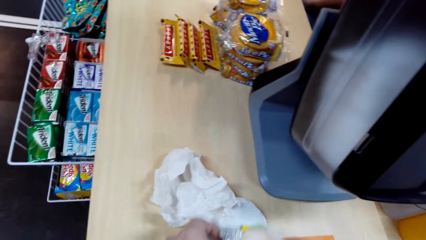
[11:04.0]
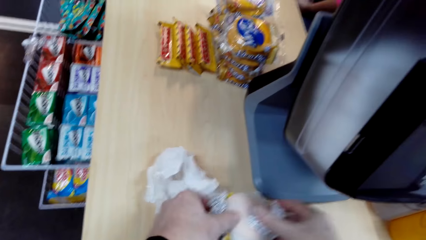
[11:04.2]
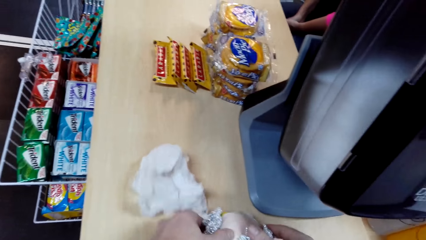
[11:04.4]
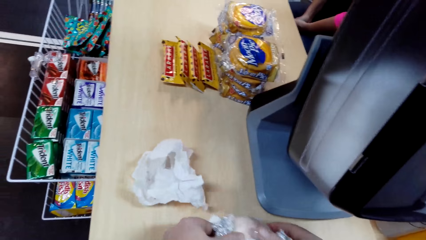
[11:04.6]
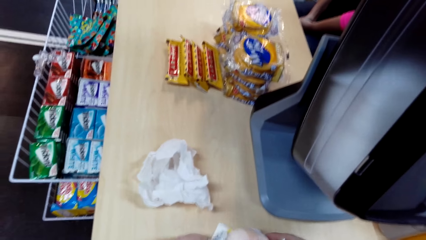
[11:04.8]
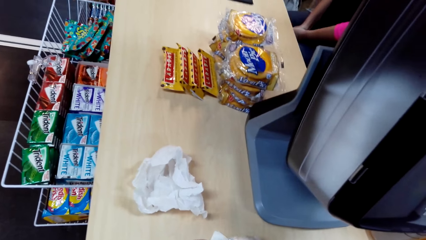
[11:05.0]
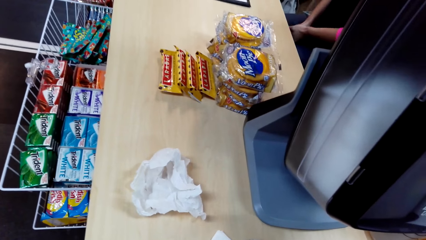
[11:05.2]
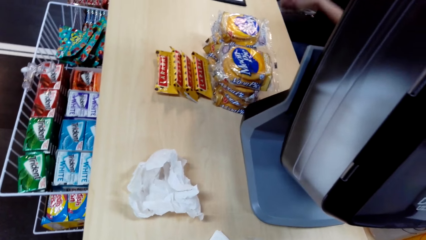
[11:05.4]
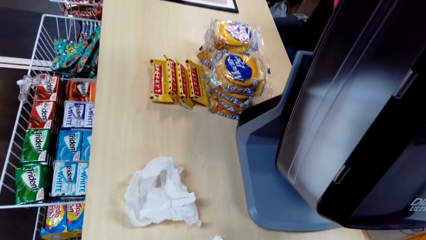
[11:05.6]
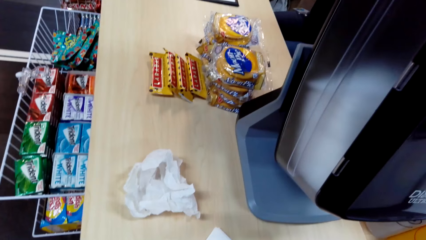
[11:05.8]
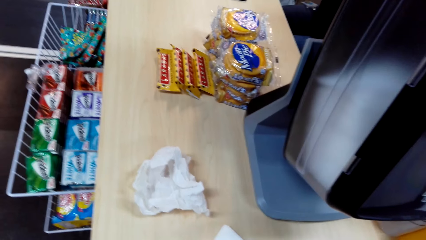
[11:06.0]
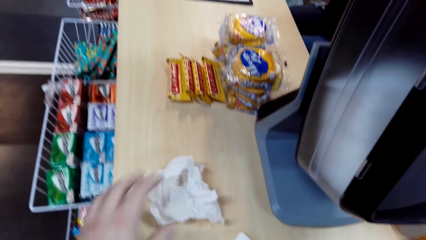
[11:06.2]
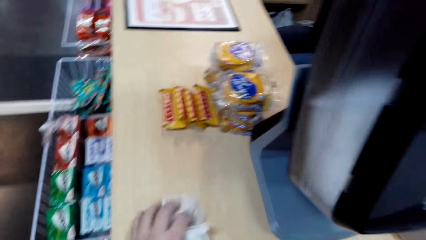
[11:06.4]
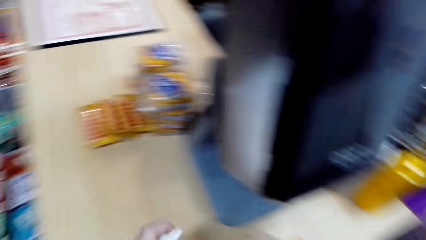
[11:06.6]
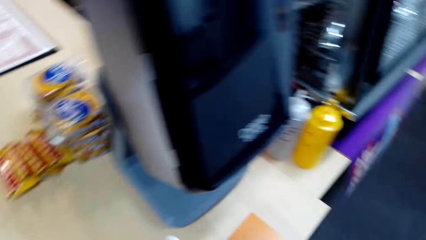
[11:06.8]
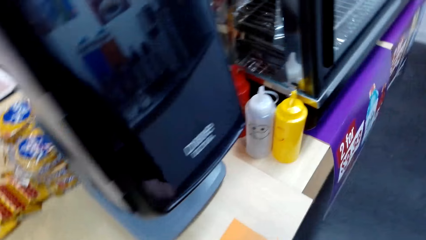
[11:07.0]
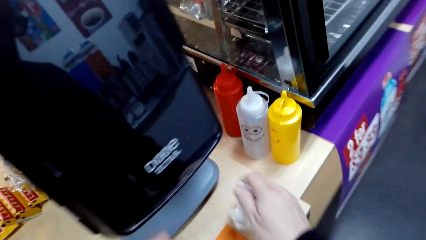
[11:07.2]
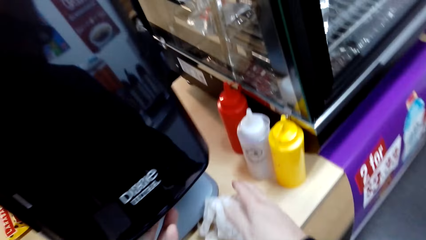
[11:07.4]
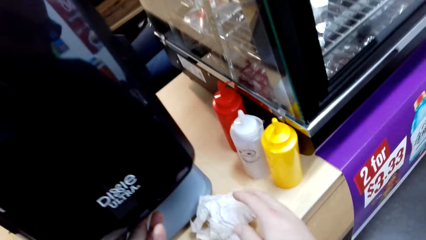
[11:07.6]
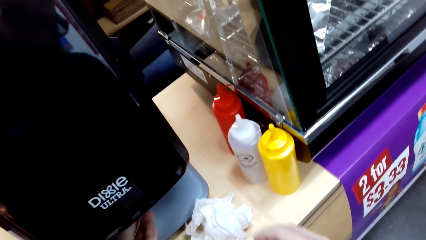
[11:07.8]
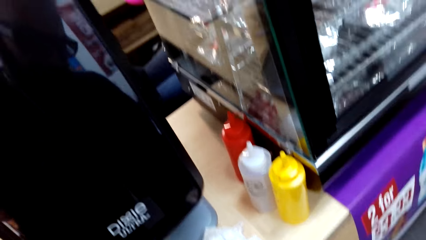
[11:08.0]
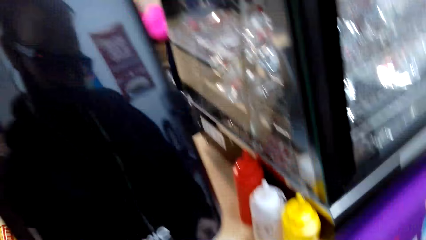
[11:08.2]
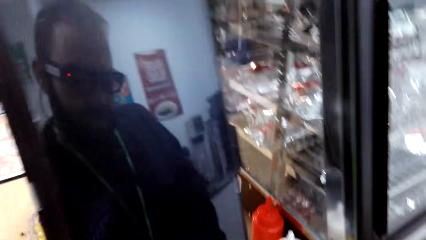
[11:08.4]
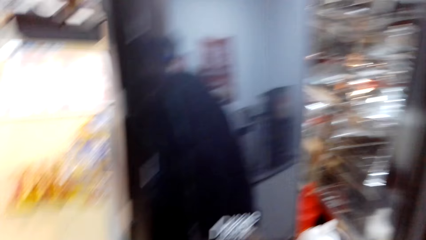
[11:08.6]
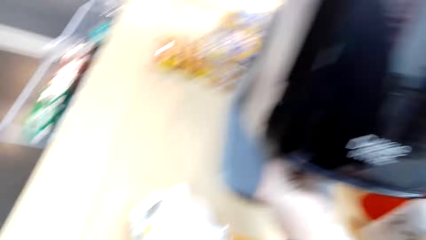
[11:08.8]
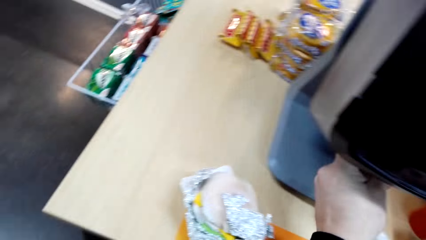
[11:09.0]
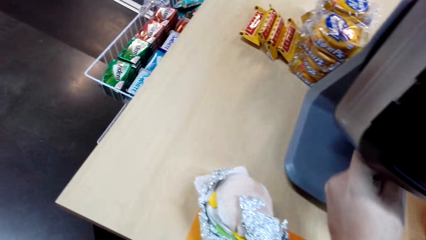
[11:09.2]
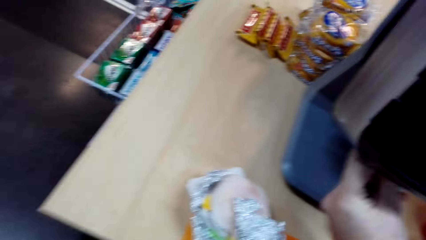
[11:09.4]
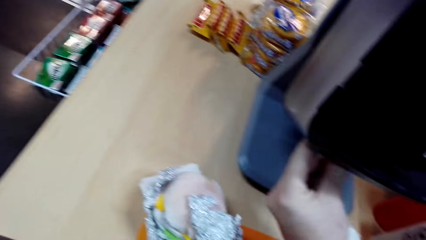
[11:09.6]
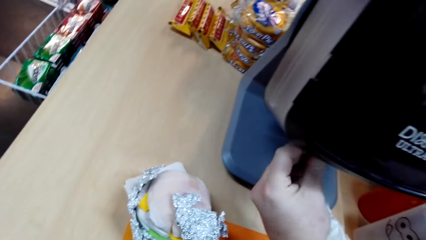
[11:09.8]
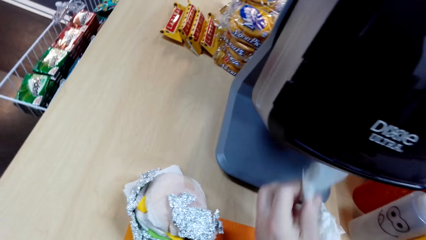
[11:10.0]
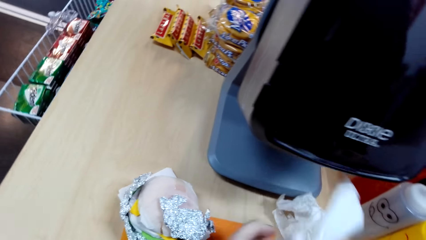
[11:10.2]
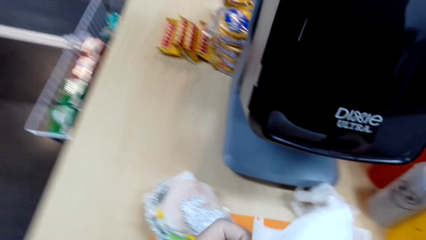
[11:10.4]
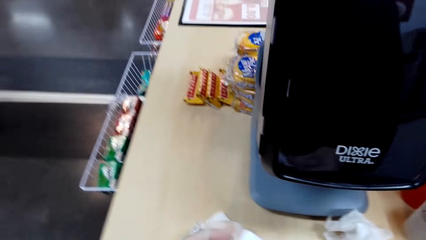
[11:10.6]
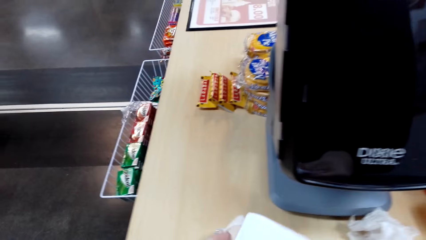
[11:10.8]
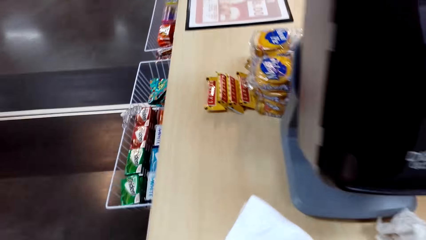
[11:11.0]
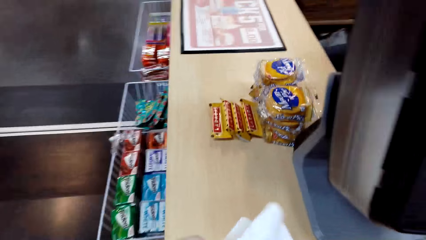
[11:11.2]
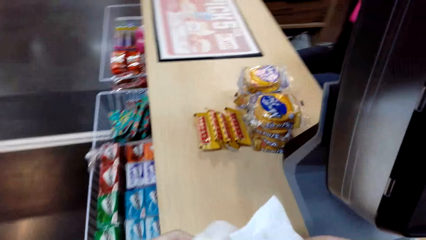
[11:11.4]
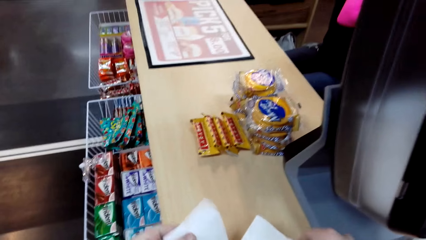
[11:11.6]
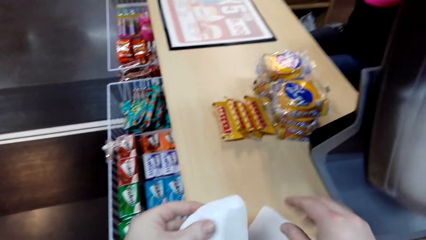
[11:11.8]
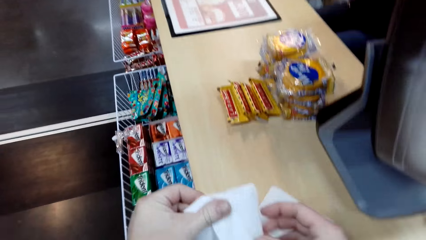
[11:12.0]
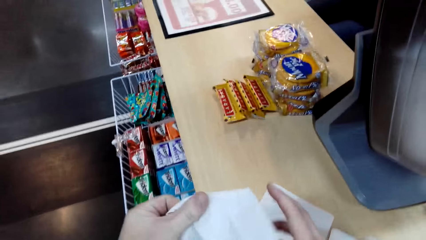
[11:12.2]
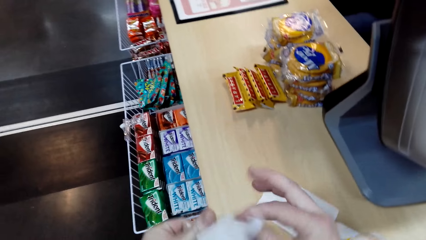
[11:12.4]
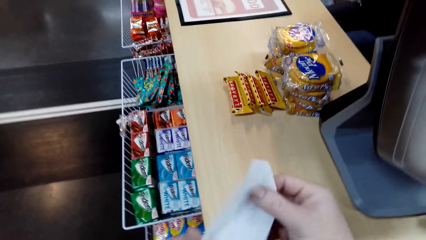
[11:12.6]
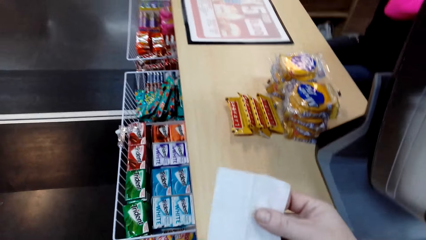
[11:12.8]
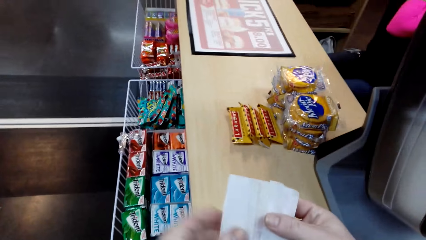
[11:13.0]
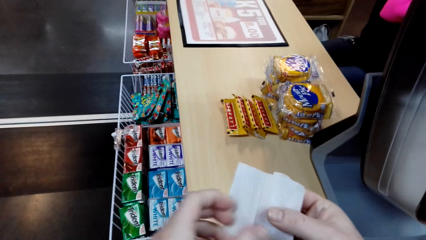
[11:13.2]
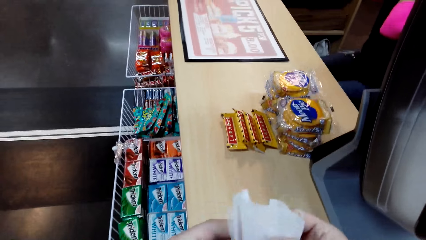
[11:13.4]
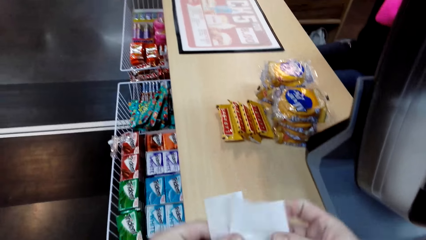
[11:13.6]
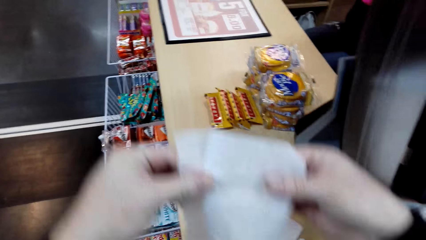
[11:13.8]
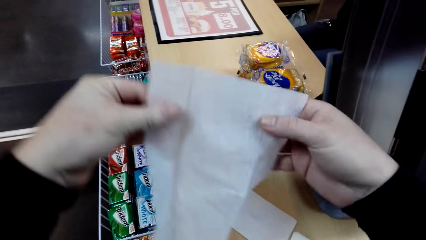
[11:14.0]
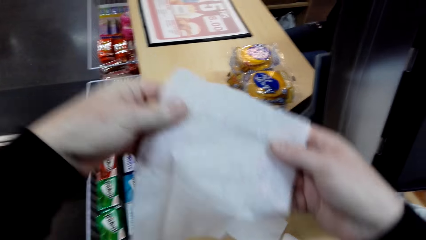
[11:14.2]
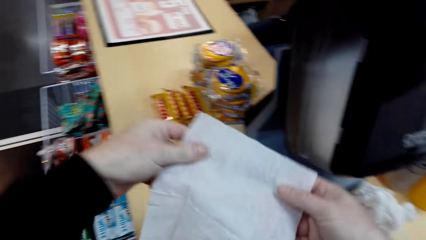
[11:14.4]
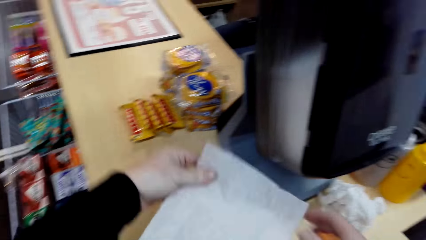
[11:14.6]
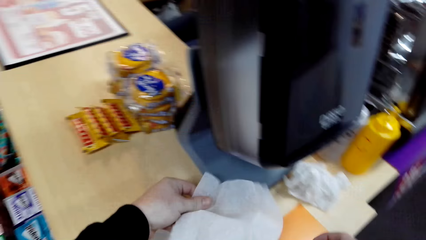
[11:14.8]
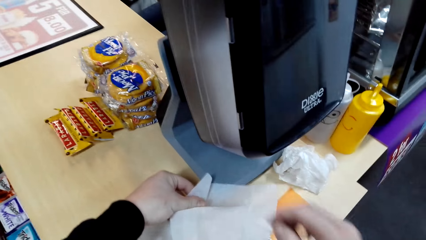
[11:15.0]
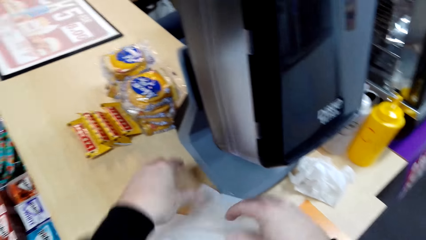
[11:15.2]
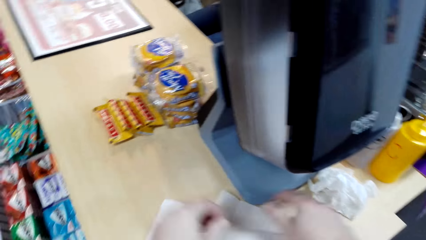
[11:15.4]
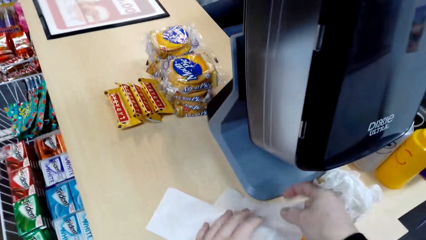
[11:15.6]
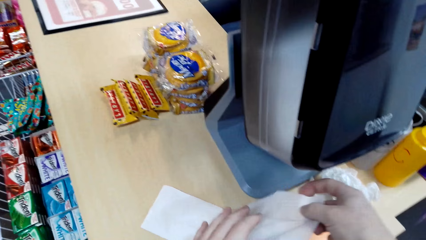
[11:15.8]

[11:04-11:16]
The camera wearer touches the papers on the table. They grab a wrapping. They put the papers on the table. They take a tissue paper or napkin. They hold the napkins. They stretch the tissue paper. They wrap food.

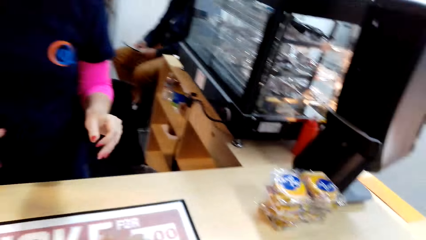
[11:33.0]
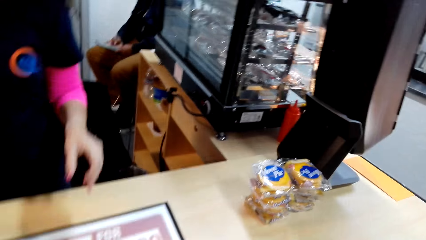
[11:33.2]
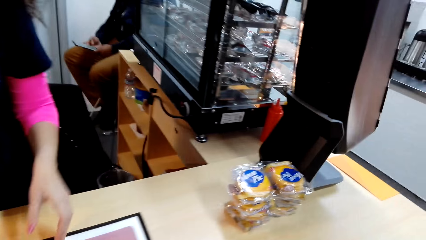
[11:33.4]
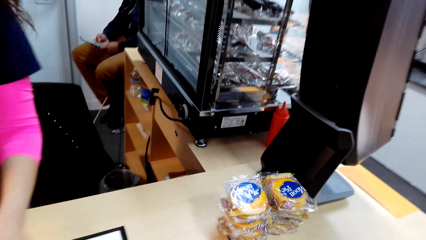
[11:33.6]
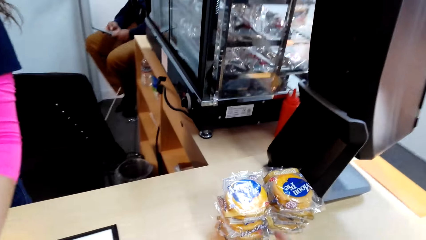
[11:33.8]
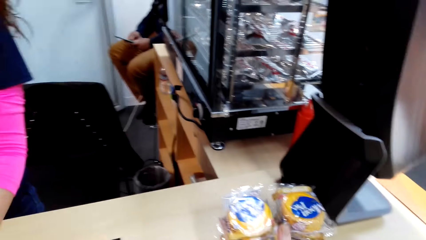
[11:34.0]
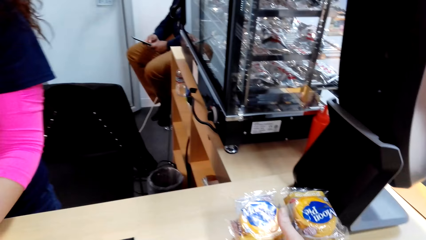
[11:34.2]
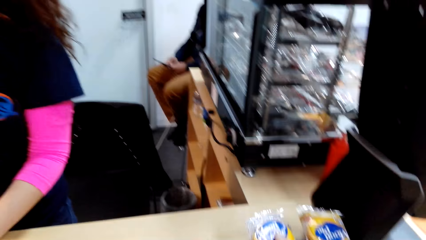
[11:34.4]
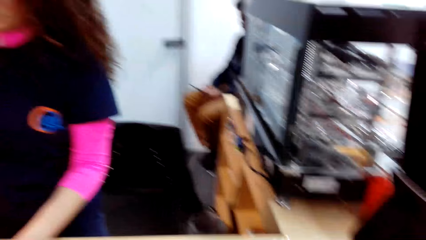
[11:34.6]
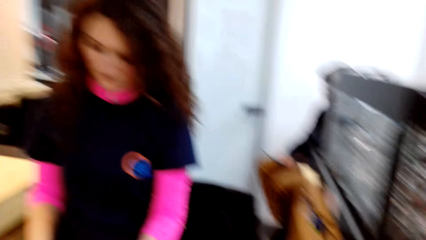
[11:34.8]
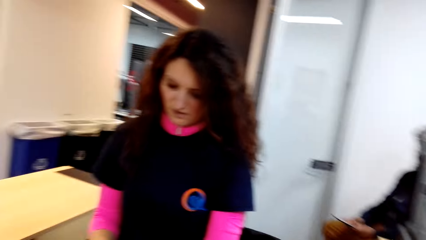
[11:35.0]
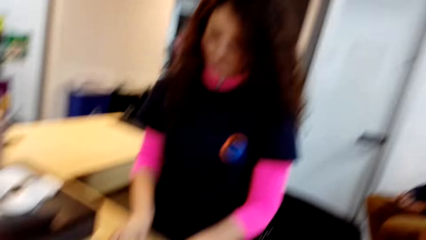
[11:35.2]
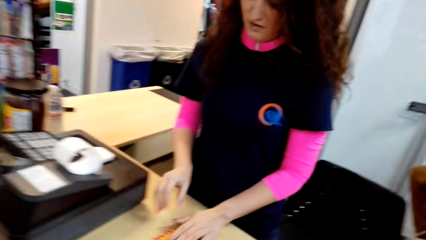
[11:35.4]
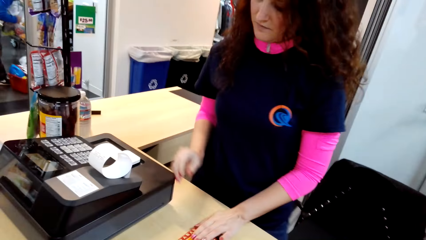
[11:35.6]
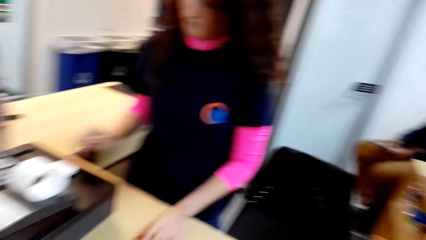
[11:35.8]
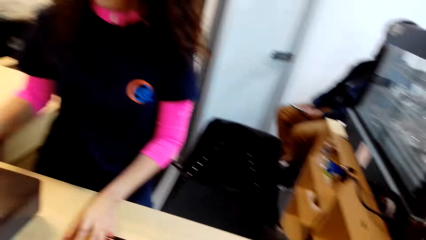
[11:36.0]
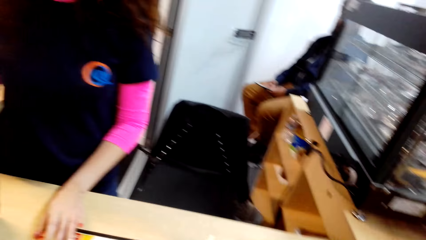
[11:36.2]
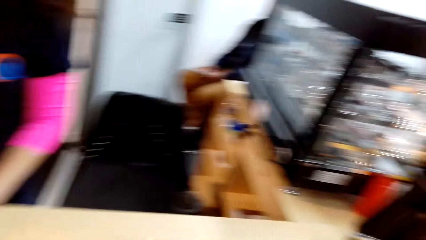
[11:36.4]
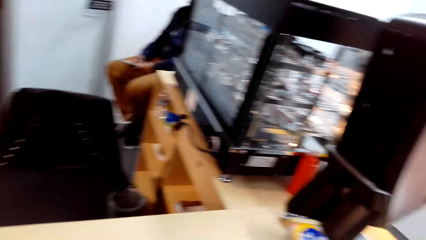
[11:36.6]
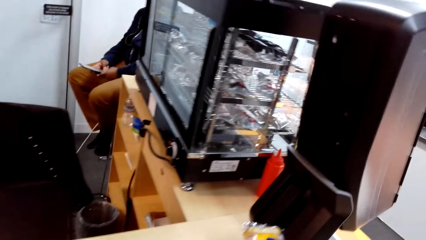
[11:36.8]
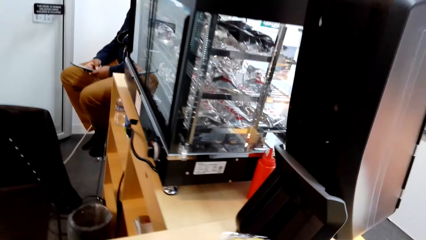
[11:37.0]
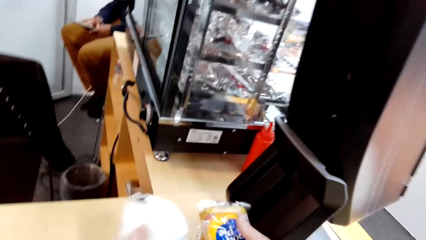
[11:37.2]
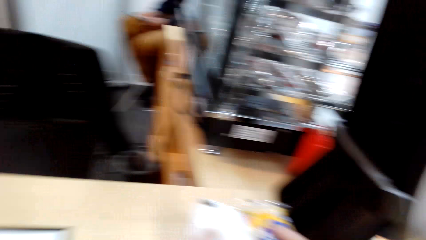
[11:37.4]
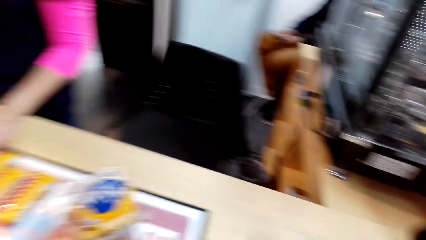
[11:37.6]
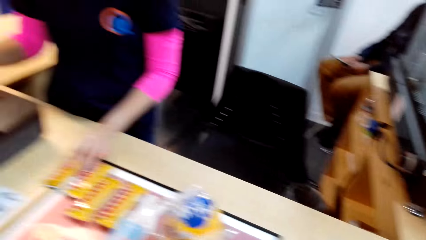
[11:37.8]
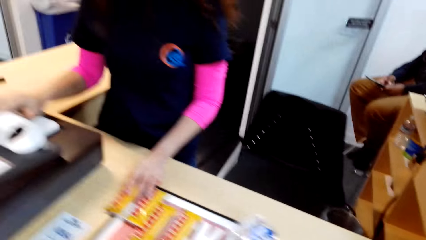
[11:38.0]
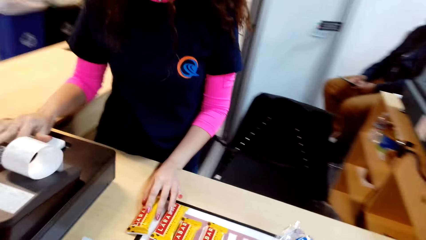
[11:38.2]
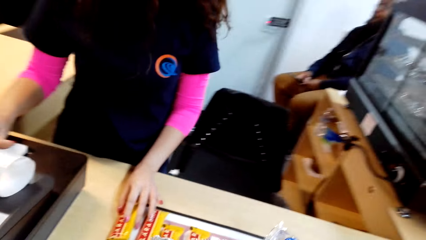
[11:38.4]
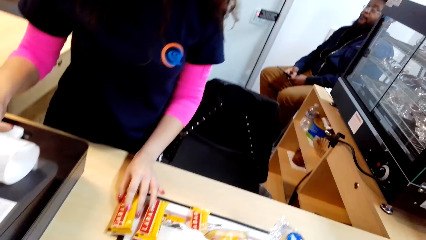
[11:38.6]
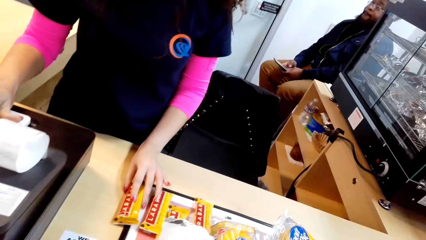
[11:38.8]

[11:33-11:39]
The camera wearer puts some items on the table. They pass something to the lady. The lady holds the items.
